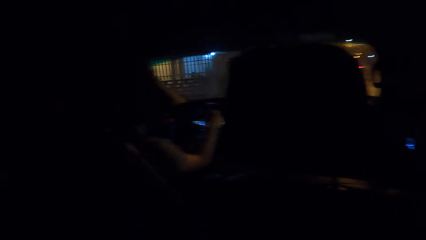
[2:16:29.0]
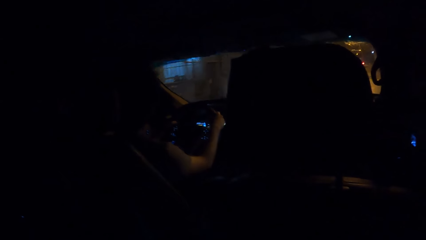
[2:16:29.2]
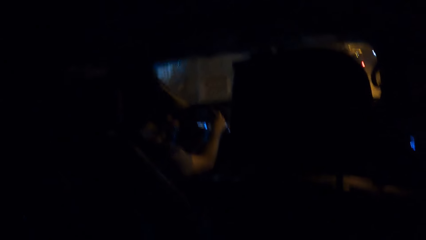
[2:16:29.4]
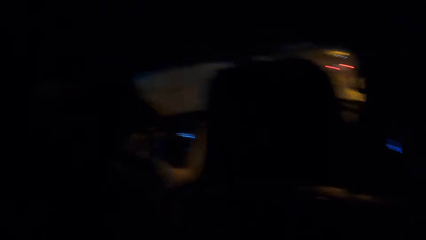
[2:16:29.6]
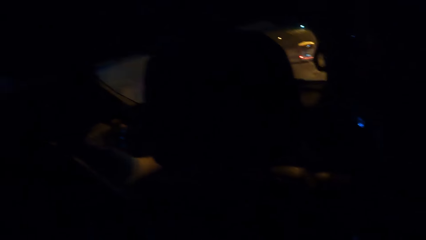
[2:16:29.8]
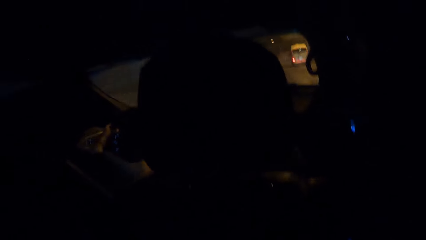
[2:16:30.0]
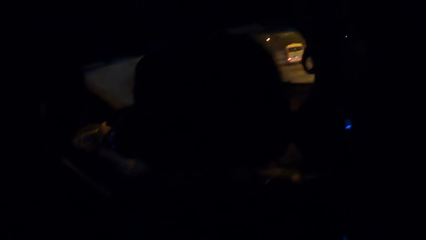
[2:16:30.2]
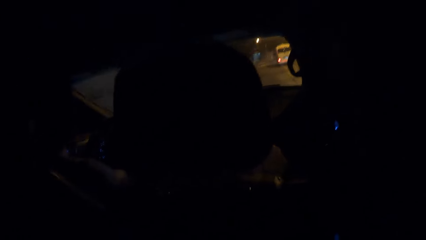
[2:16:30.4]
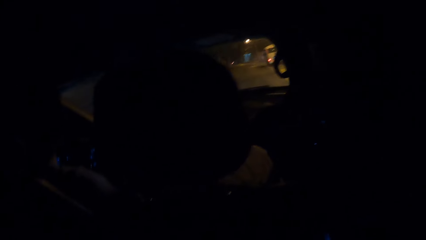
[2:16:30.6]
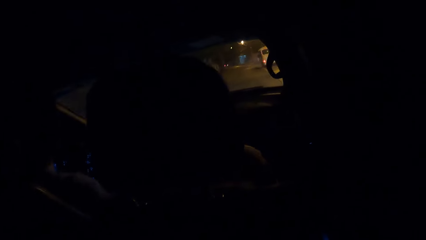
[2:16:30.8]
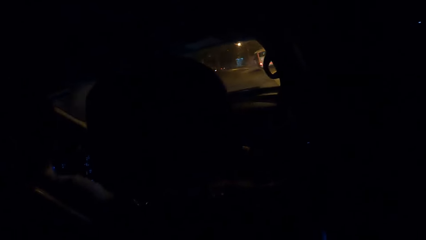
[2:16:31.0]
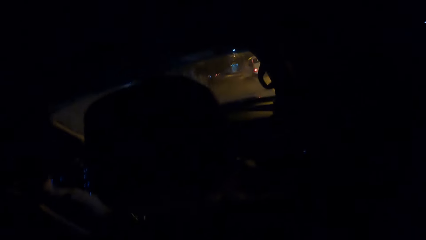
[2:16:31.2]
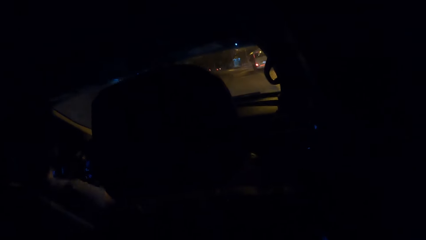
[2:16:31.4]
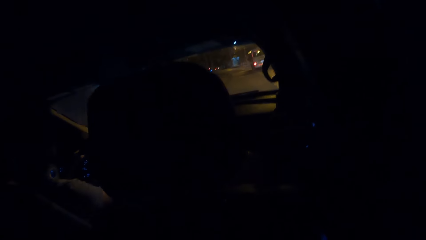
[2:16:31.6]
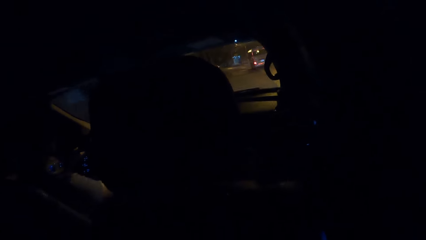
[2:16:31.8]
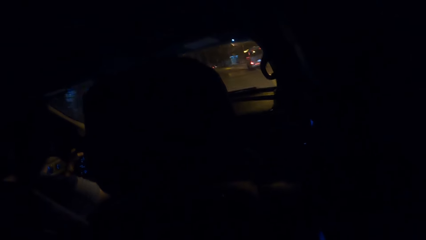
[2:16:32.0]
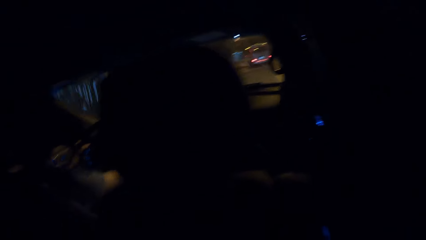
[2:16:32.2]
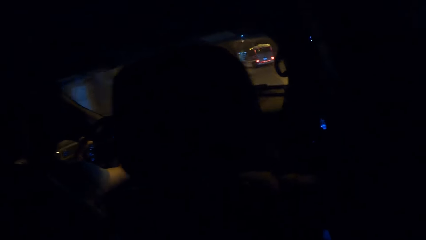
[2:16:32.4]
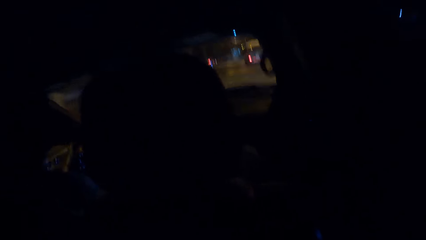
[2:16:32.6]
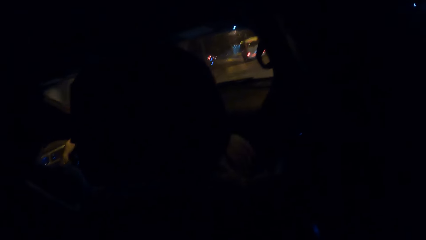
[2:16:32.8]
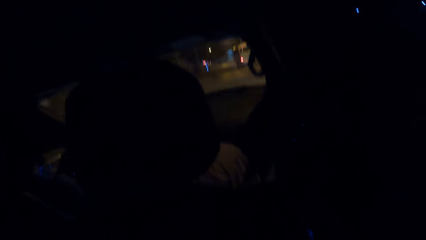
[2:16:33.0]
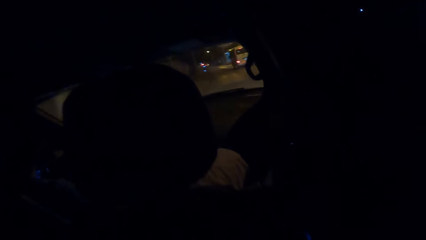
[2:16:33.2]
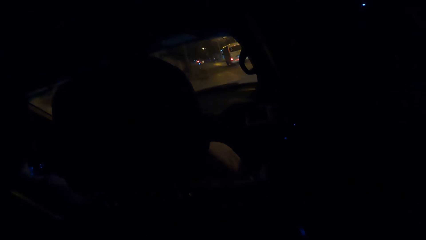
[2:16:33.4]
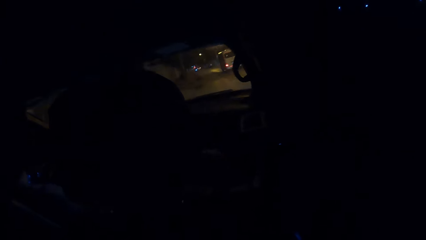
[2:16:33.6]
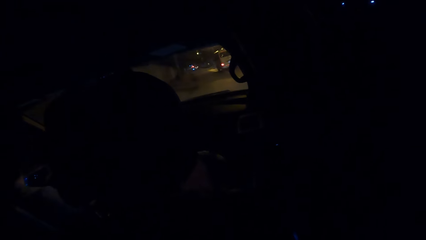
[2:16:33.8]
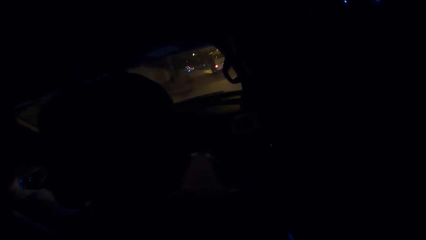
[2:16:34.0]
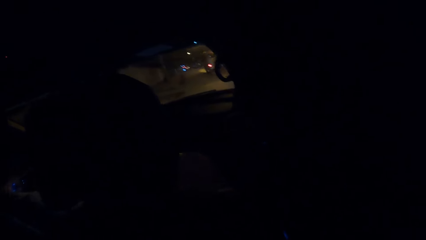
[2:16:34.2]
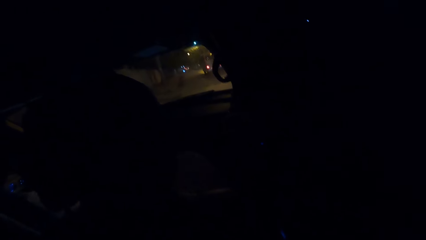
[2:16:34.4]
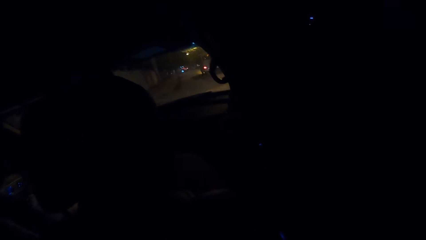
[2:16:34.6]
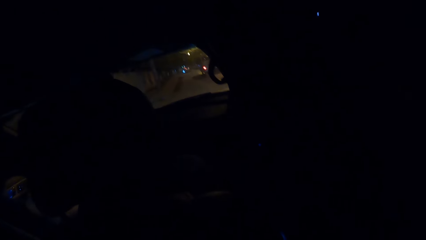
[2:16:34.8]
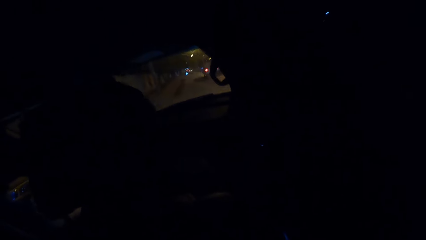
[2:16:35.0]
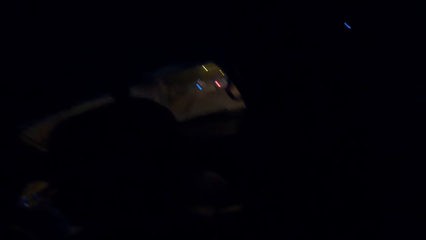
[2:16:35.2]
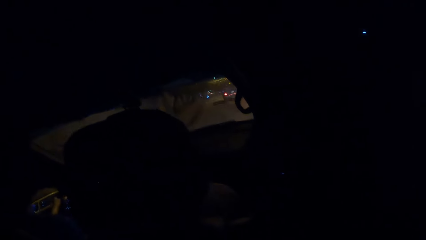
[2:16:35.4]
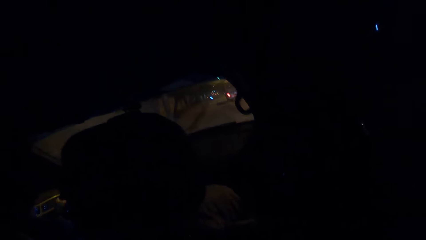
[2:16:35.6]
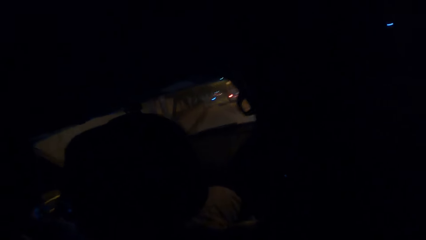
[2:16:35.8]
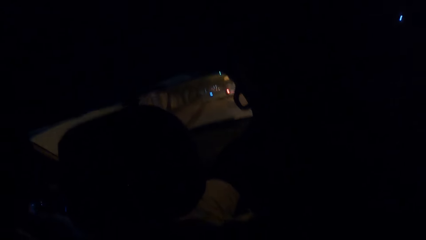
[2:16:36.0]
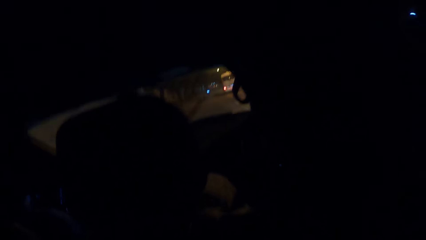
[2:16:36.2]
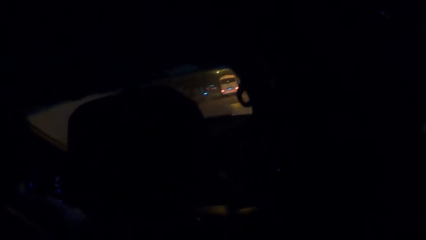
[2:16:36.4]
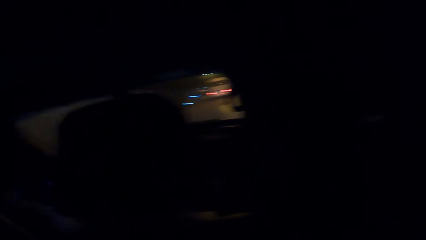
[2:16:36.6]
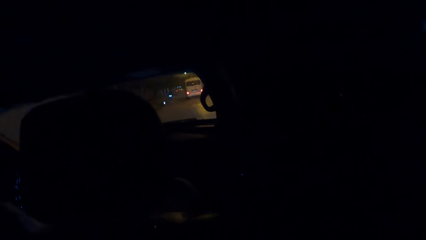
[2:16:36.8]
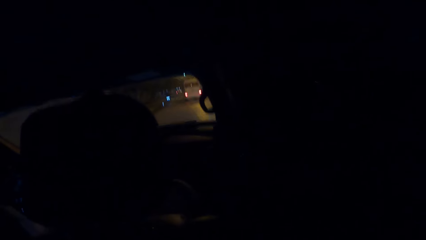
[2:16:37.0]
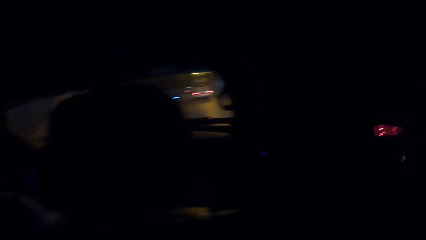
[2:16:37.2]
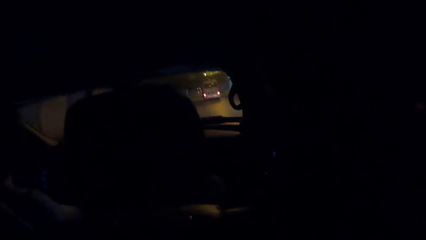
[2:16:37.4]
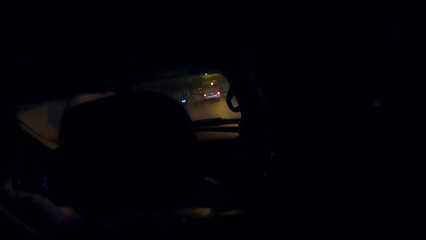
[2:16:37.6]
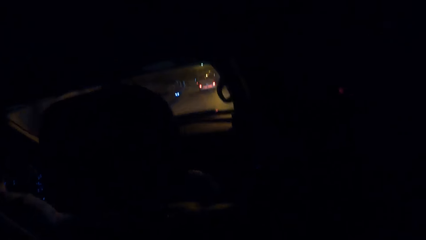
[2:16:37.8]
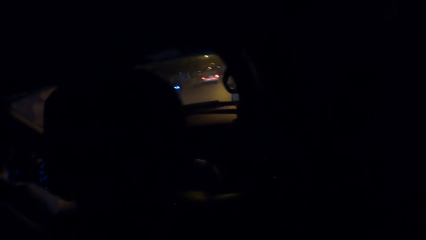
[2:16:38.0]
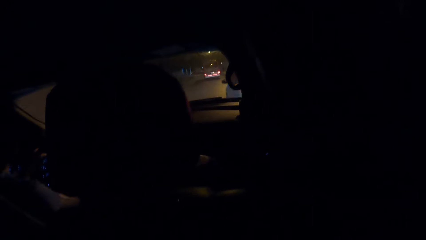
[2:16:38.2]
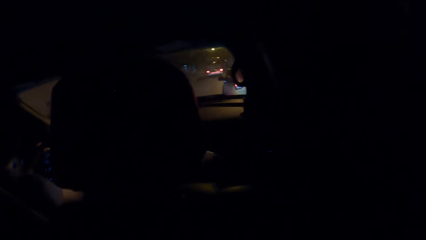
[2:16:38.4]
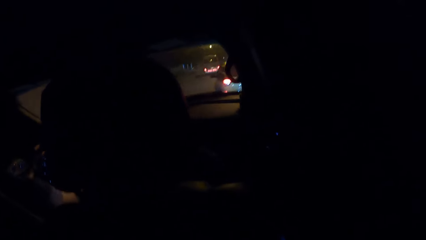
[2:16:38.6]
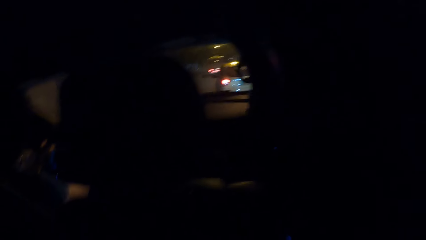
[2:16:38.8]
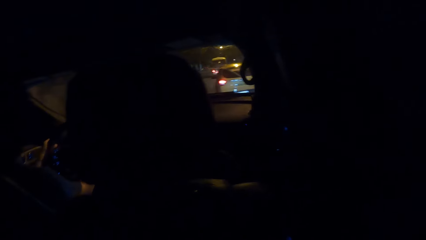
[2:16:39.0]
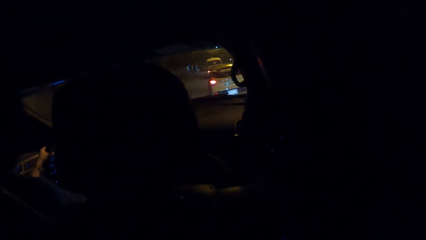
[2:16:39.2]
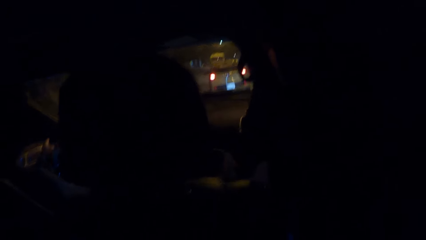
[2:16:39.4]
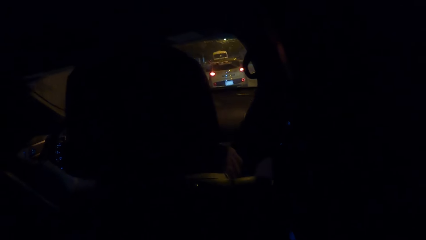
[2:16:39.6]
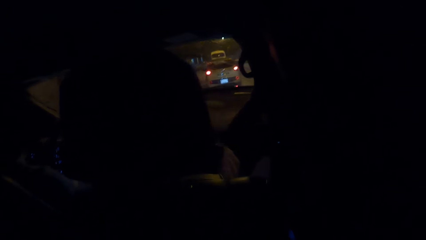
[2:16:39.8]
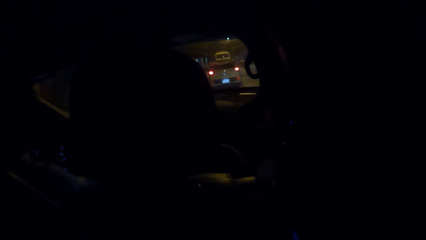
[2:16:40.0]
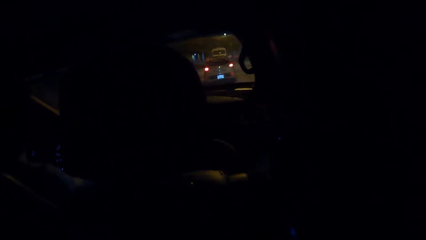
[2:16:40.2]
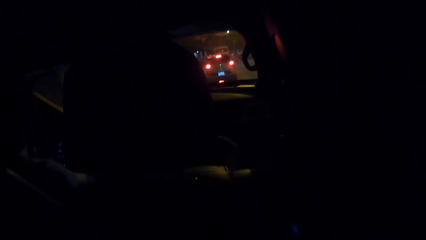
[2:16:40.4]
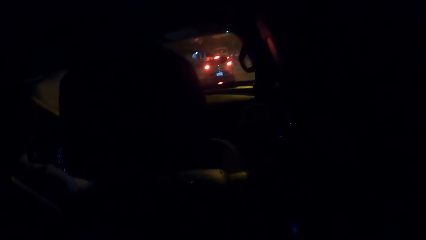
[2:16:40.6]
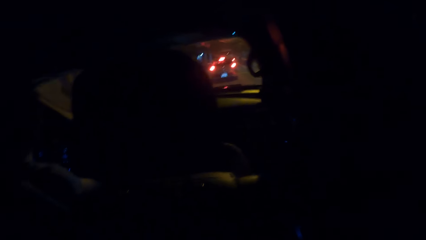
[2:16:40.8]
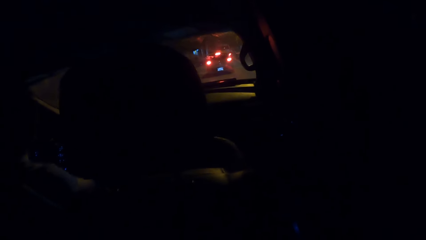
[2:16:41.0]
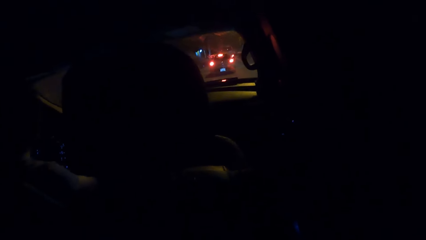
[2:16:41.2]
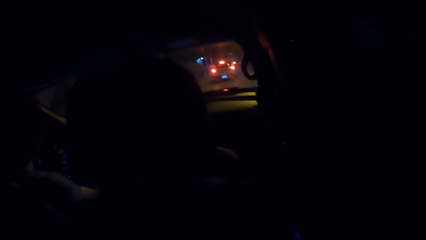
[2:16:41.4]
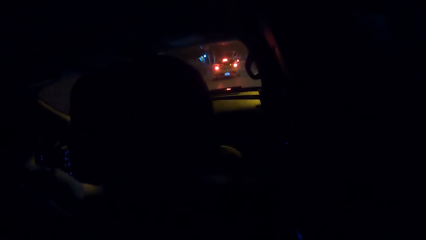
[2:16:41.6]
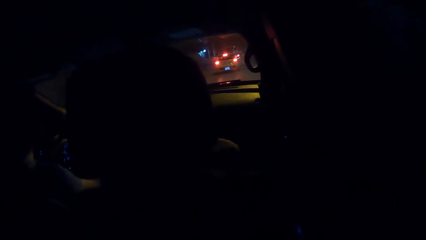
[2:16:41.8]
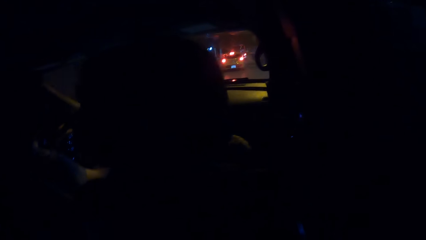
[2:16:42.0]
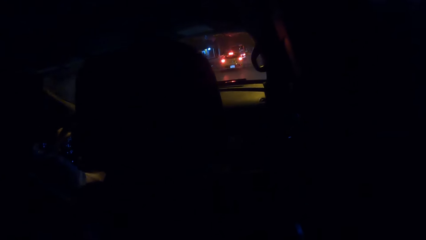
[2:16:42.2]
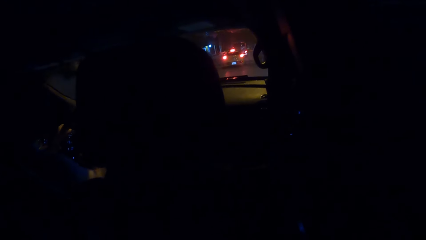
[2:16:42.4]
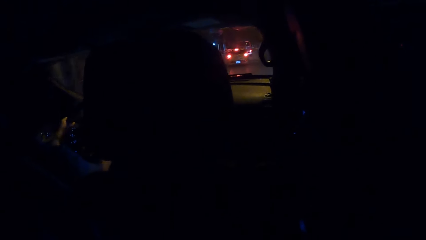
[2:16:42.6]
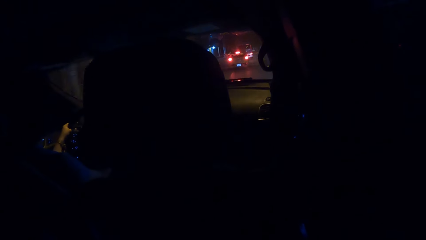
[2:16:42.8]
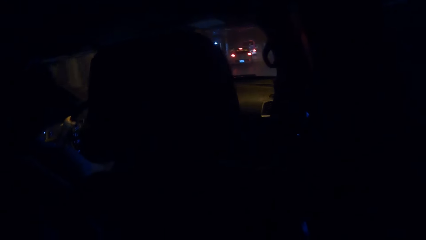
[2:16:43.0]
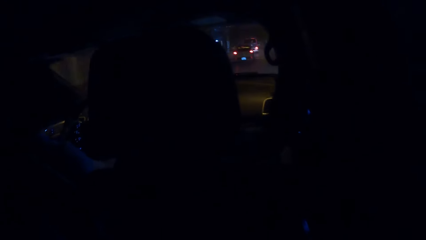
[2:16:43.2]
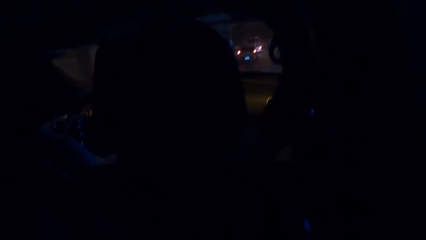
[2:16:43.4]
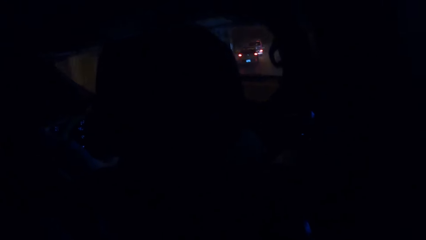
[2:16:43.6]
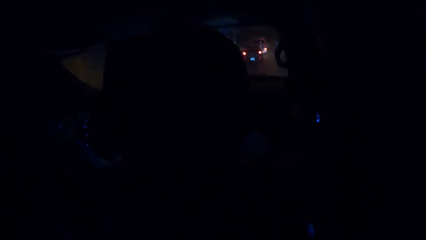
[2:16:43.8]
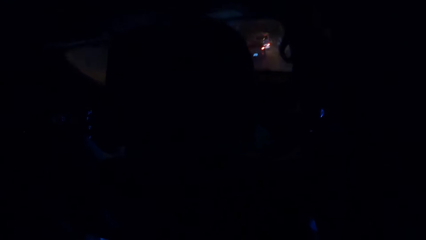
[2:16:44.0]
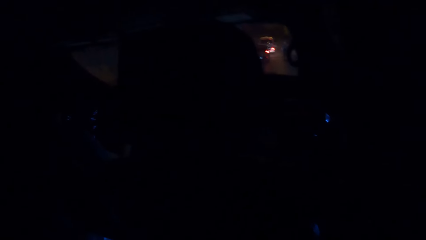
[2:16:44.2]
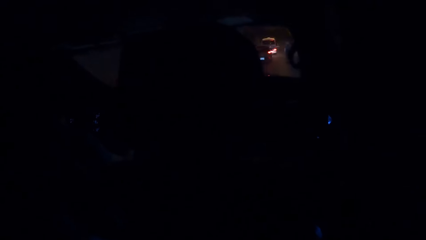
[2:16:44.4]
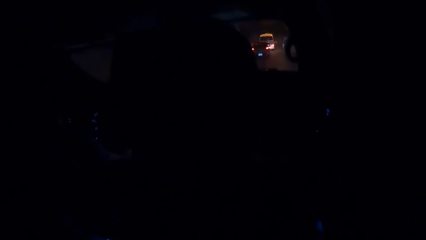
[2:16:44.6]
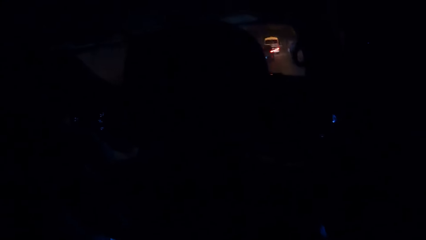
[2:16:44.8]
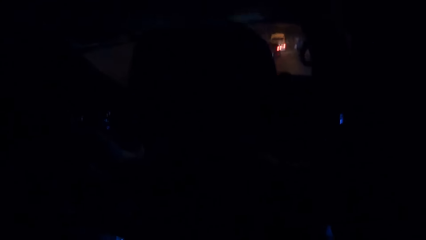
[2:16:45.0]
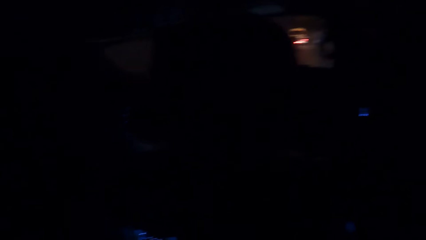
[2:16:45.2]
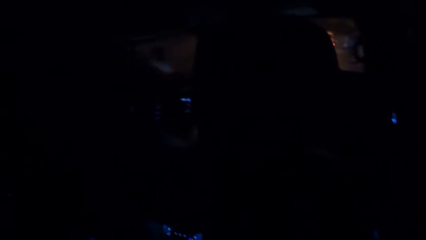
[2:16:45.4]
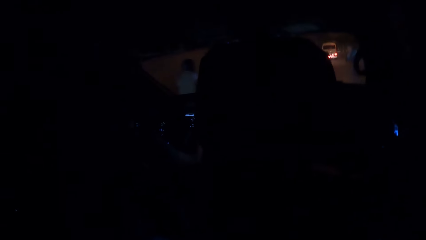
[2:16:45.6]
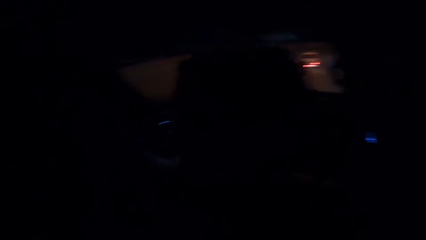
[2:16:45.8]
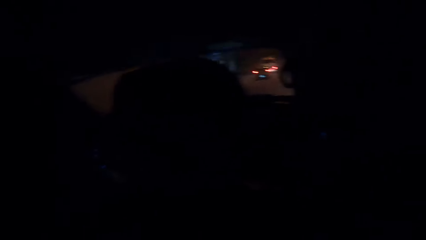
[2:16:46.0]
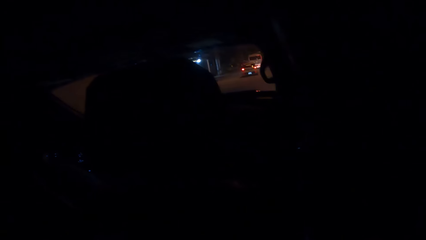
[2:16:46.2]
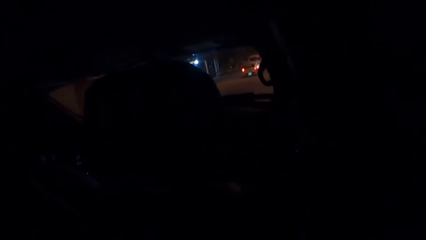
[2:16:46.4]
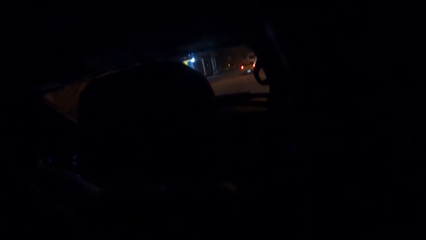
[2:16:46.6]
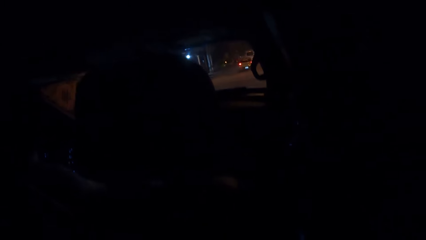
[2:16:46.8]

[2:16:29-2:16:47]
The camera wearer looks at the van on the road. They look at the car on the road. A man drives a car on the road.
